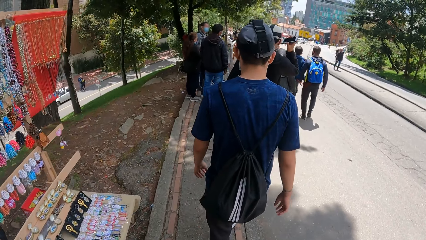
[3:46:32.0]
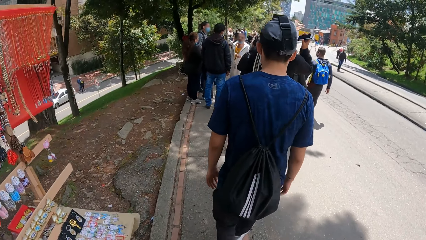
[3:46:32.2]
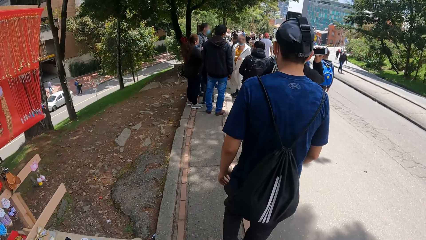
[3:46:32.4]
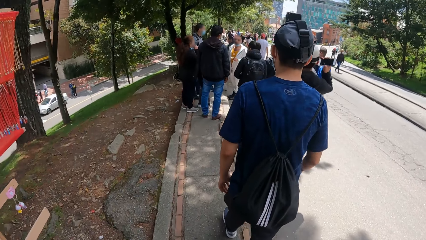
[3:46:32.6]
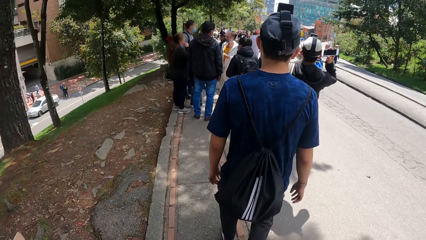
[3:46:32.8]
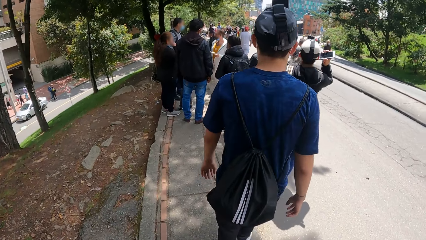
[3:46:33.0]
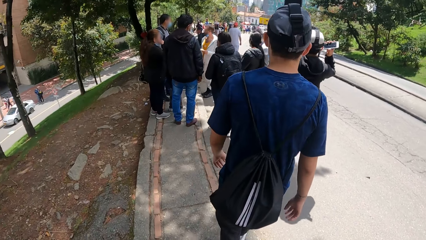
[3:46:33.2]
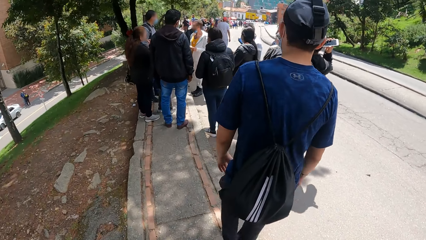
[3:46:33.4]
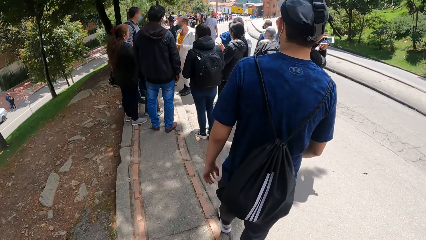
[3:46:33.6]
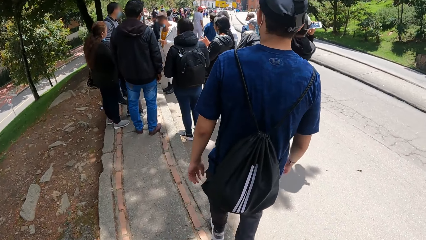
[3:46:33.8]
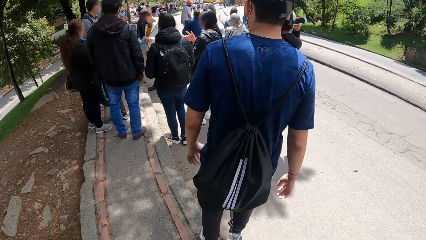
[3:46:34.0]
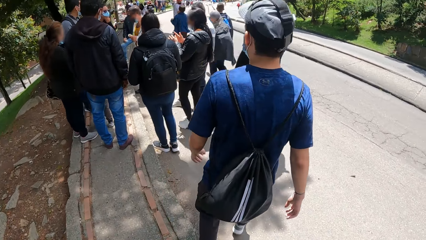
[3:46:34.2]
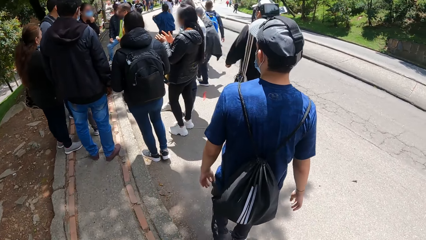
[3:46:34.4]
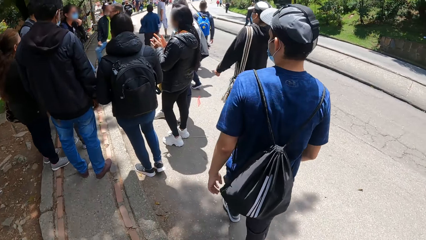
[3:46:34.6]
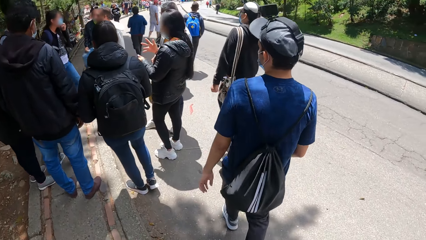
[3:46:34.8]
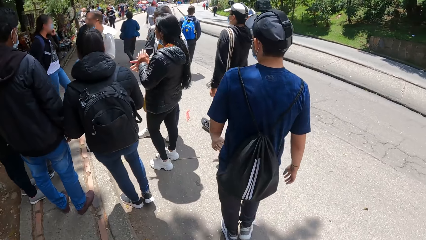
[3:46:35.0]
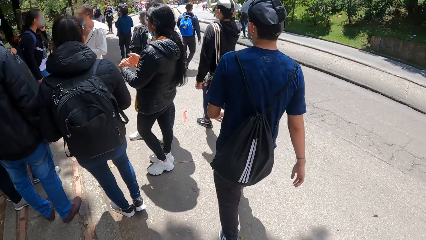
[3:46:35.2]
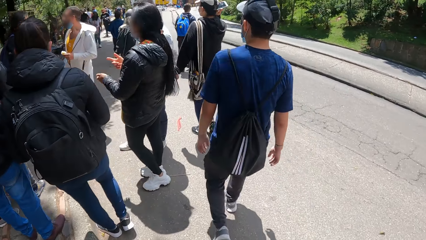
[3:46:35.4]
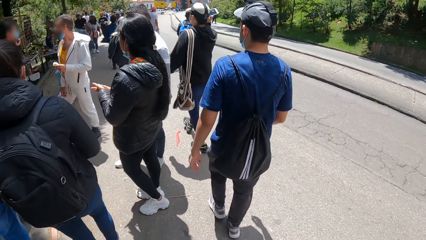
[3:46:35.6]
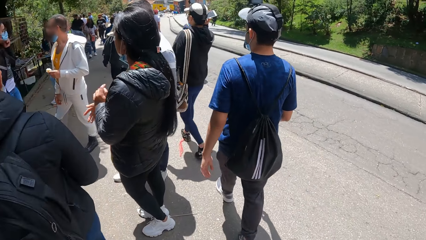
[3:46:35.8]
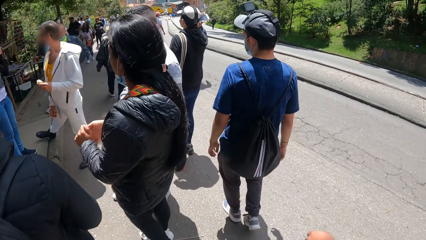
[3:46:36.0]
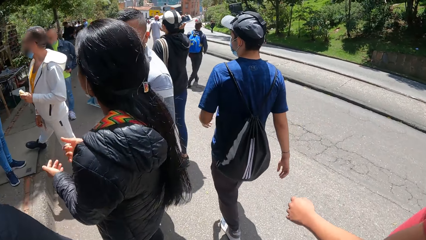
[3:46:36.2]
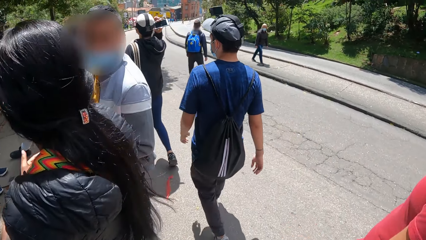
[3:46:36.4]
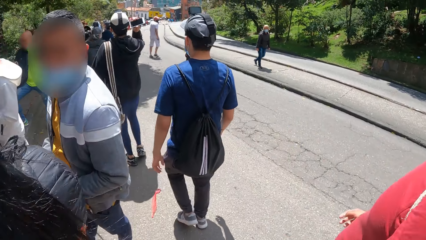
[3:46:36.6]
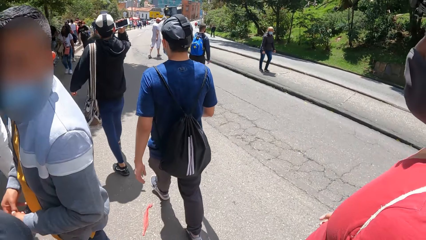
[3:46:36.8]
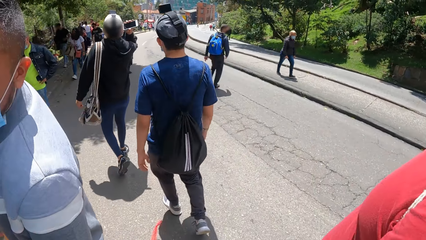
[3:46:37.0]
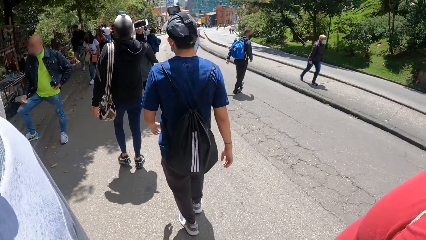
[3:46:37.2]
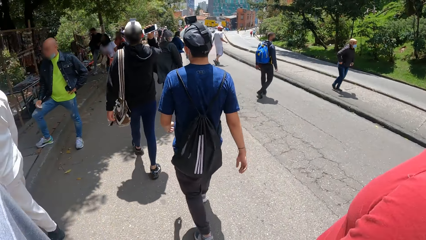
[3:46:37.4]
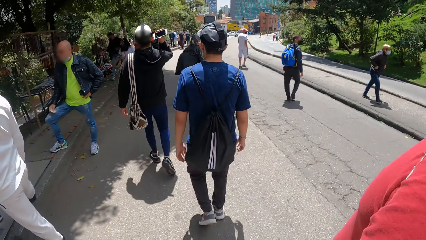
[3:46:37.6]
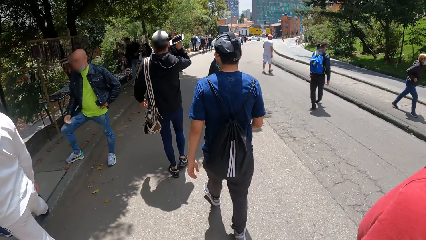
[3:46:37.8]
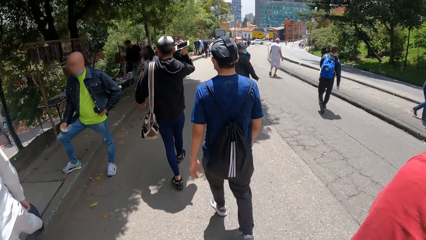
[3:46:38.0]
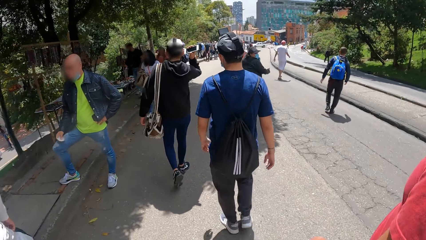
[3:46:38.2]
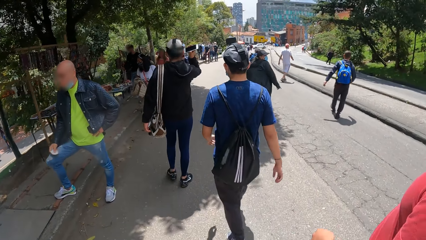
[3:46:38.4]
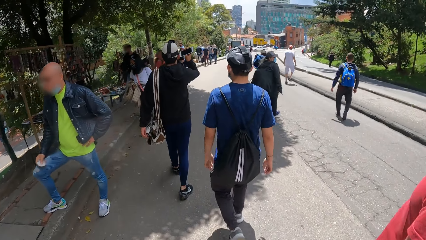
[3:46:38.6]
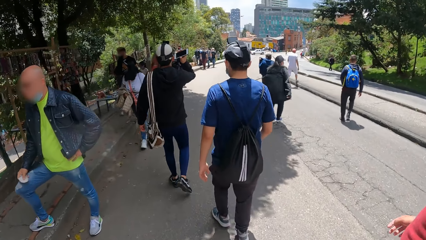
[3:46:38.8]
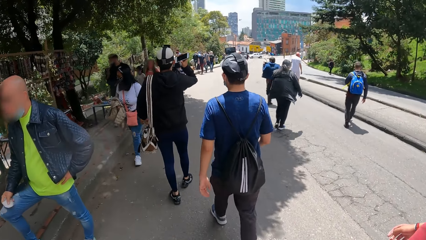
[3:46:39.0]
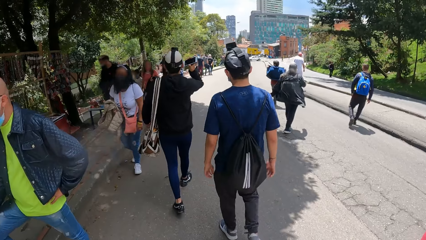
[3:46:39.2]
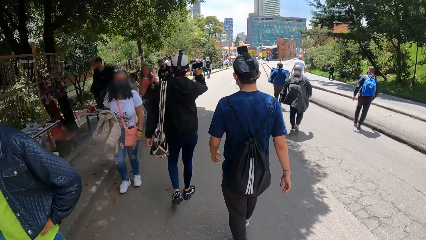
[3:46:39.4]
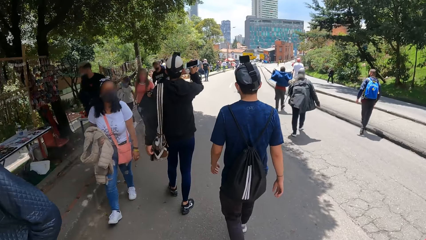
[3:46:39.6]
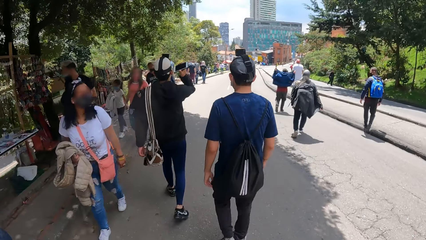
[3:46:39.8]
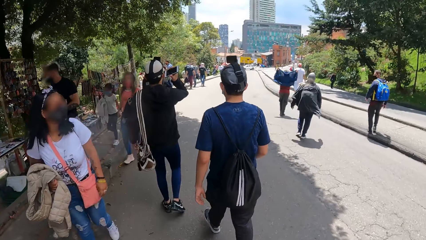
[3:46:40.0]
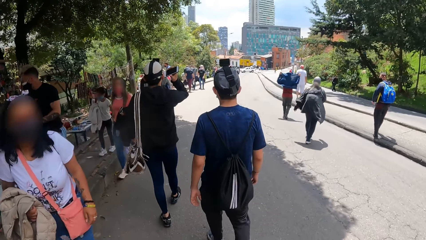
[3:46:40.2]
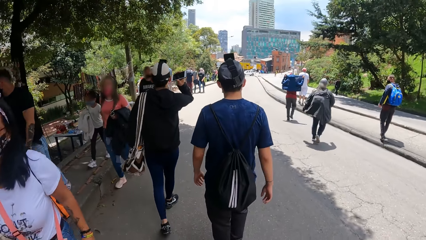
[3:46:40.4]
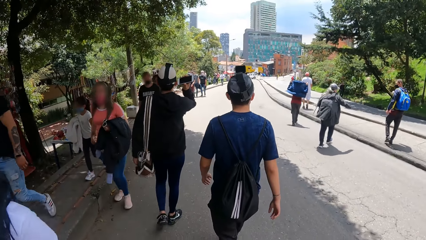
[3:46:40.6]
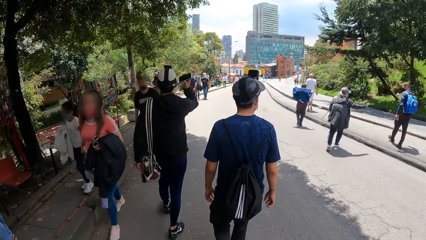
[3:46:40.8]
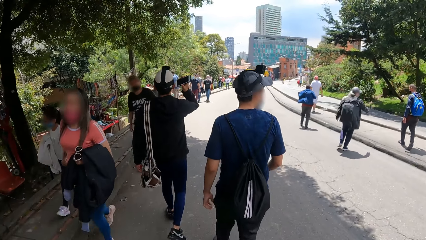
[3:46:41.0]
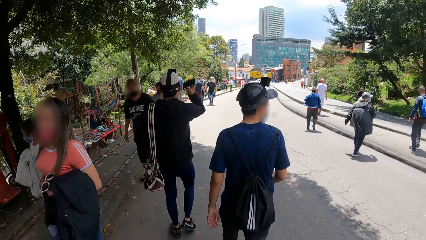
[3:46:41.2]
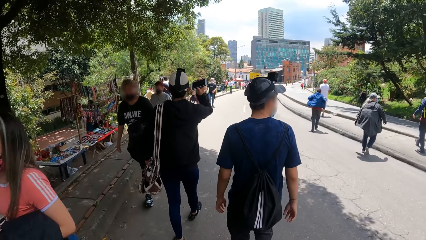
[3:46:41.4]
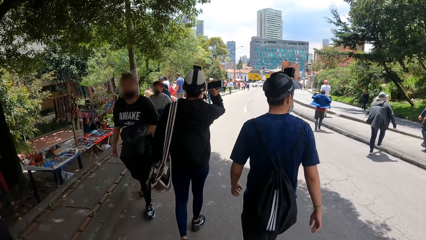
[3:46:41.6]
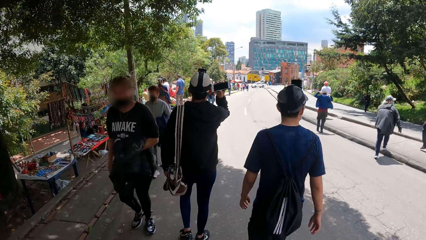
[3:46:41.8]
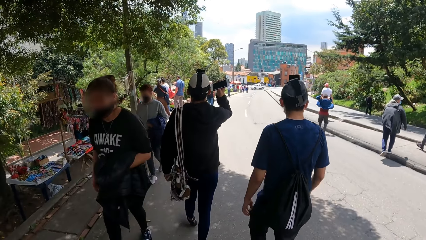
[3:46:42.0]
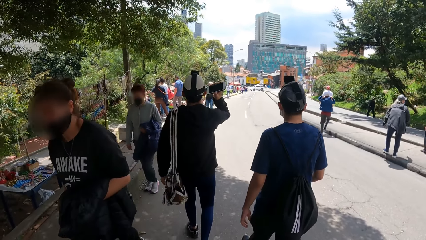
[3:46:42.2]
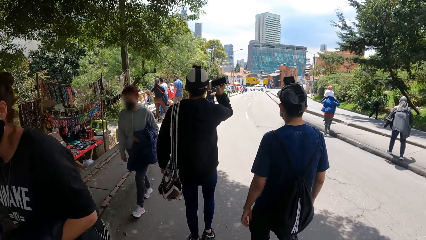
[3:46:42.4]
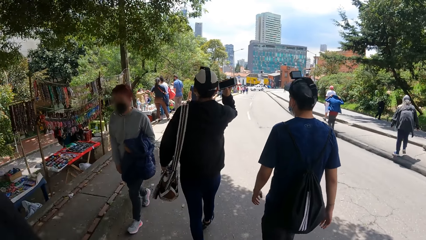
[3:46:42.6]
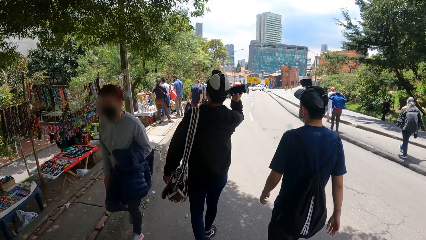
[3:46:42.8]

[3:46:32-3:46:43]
A man walks on the road. Another man walks on the road. The camera wearer walks on the road.

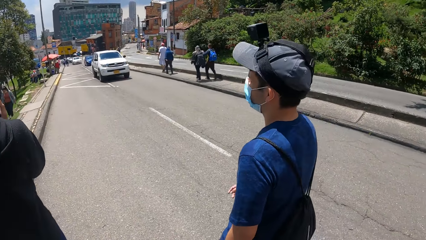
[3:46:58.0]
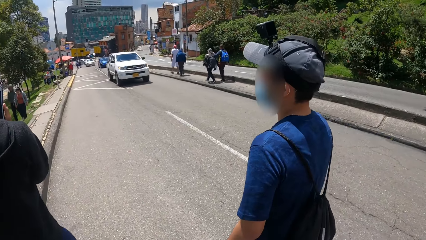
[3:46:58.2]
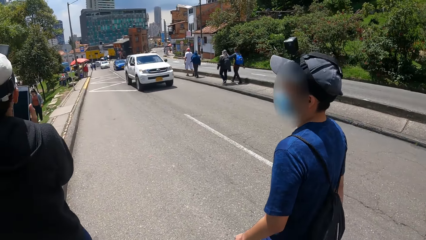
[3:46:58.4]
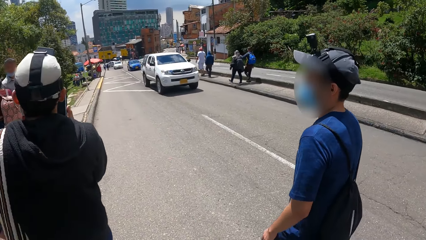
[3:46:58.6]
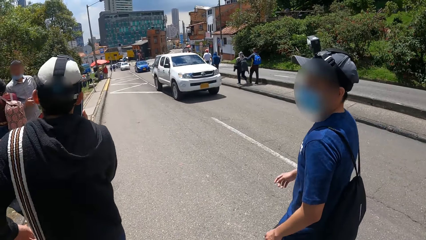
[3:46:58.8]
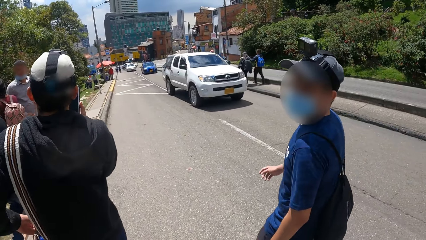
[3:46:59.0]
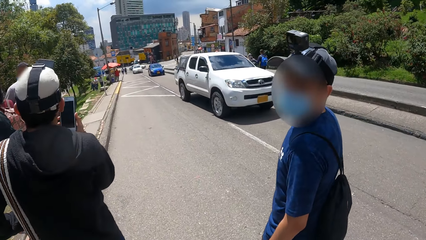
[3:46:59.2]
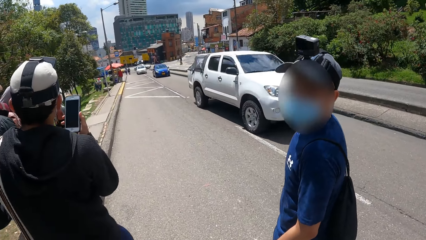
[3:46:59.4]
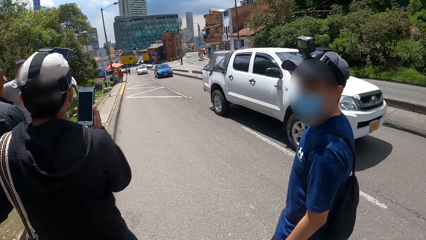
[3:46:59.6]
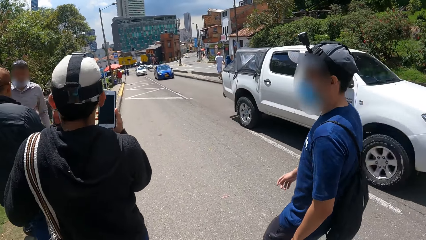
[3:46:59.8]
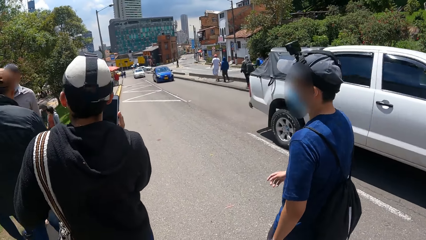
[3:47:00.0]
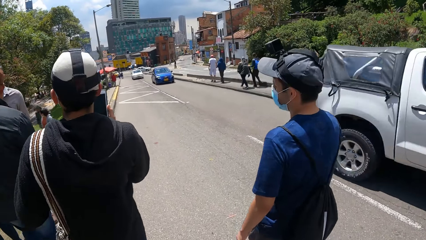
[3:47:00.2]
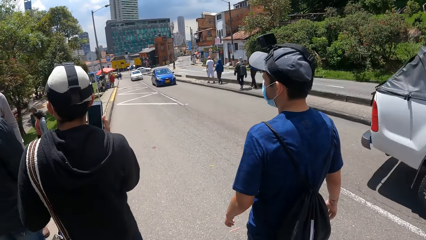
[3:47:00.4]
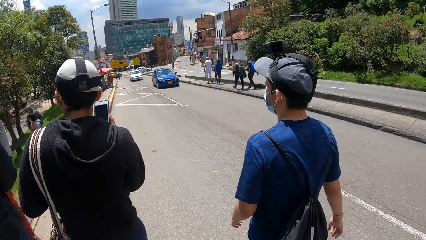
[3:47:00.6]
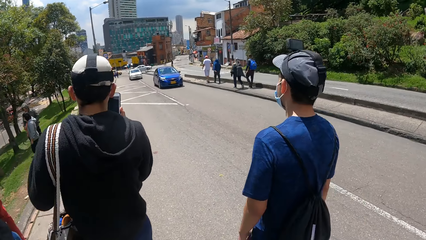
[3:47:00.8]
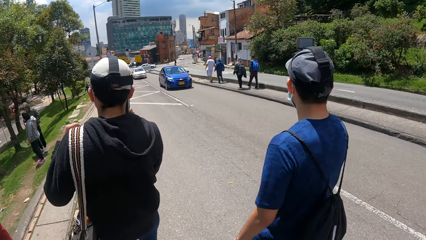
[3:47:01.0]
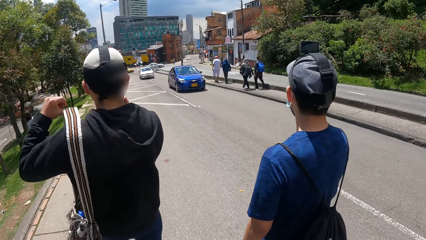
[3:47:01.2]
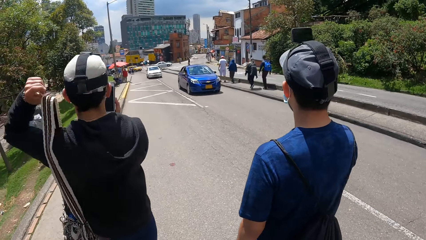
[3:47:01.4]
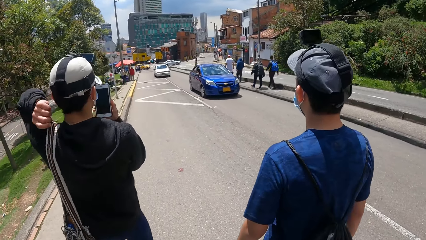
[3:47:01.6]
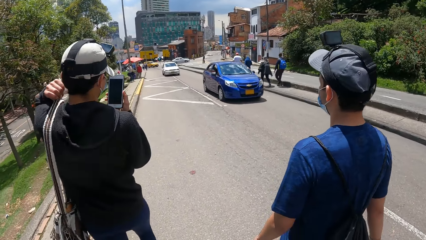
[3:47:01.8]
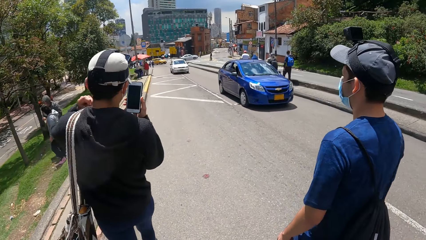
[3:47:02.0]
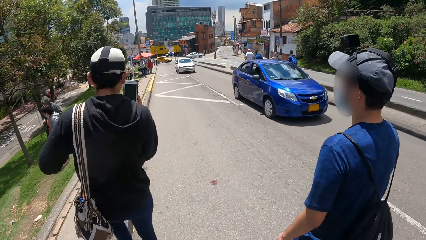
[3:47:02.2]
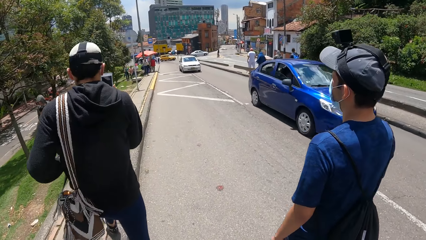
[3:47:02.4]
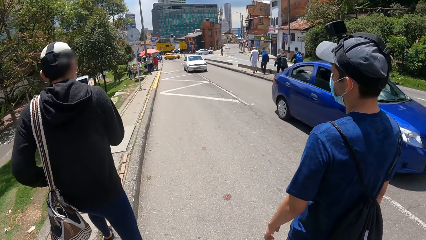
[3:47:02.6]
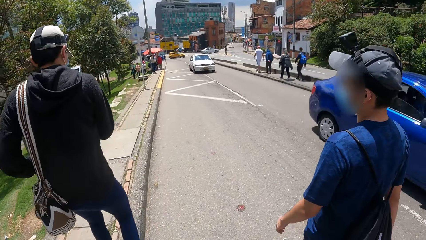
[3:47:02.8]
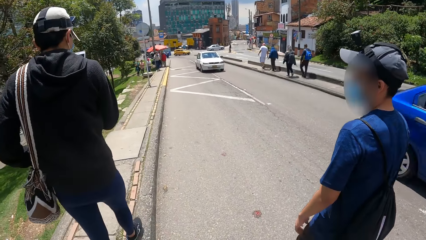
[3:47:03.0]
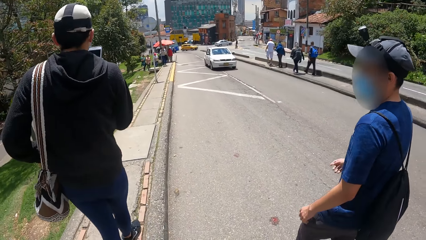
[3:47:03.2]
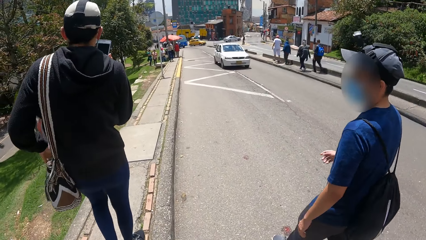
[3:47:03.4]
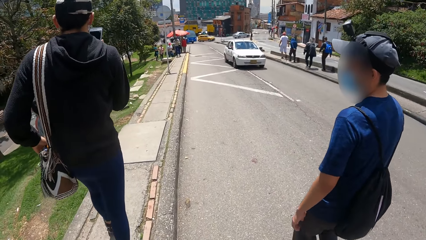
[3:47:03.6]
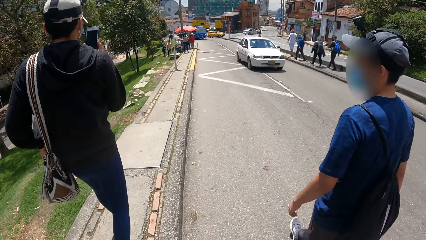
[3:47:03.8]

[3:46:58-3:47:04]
A man talks on the phone. A white truck drives past the camera wearer. The man adjusts a bag and walks on the sidewalk.
